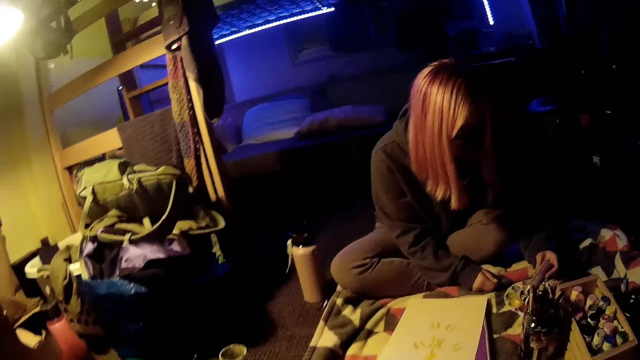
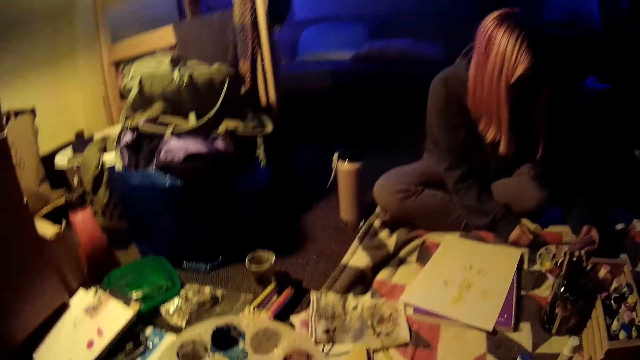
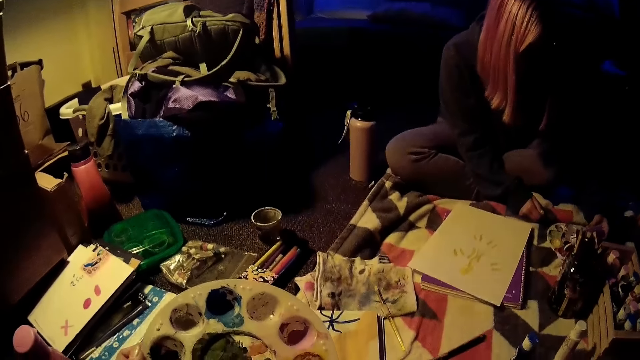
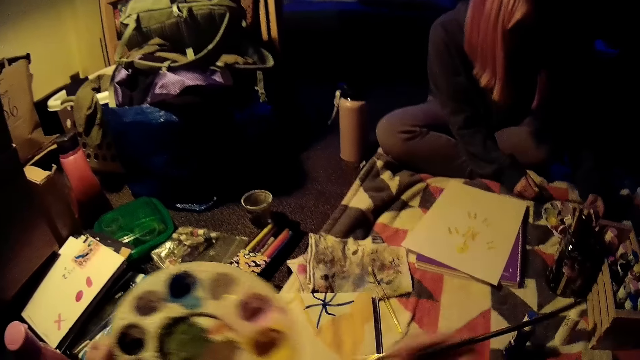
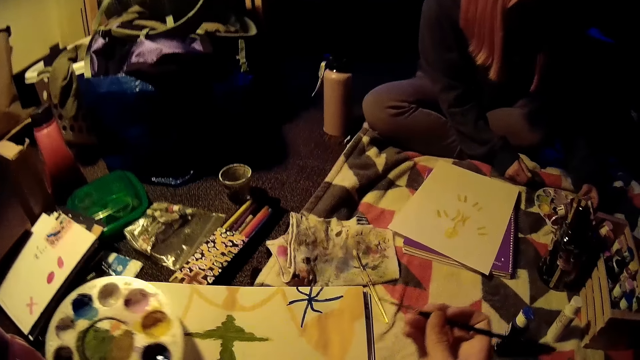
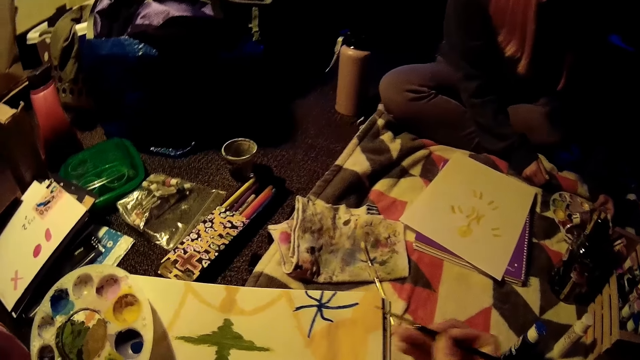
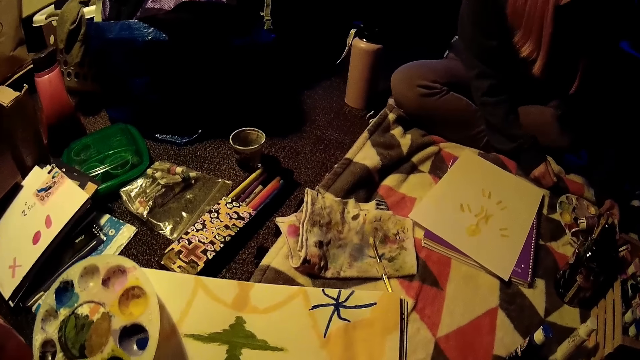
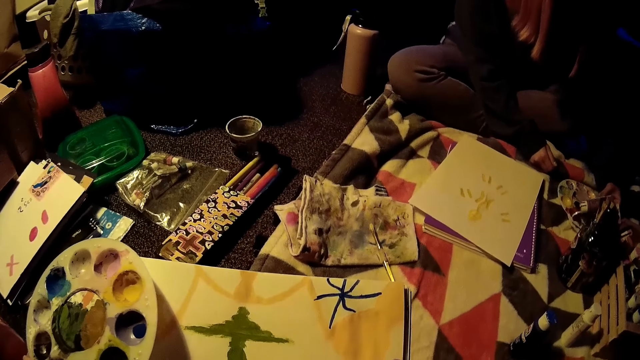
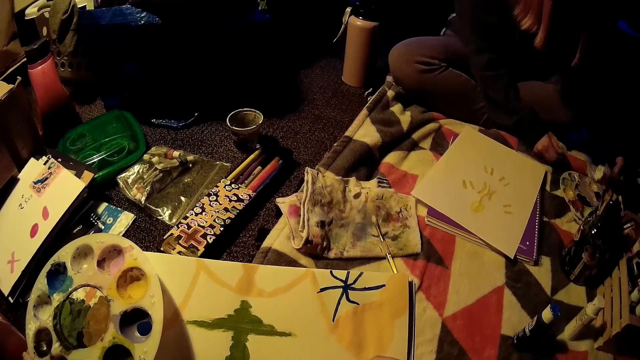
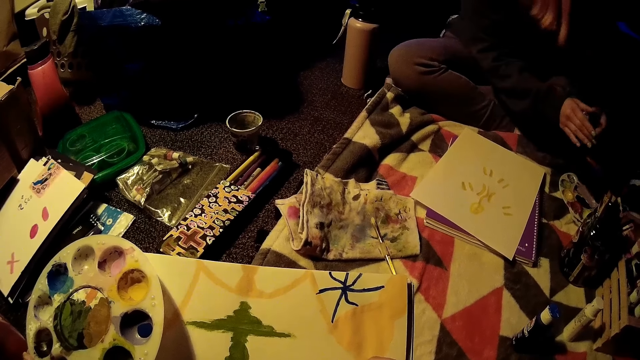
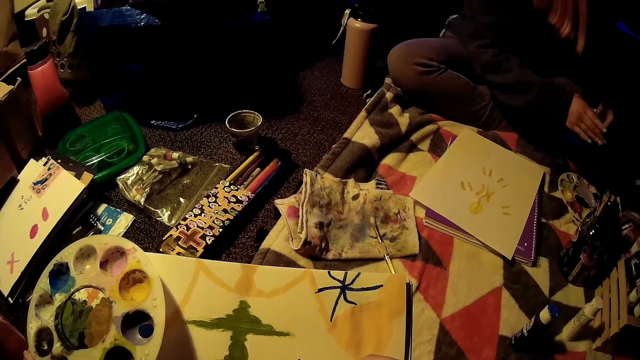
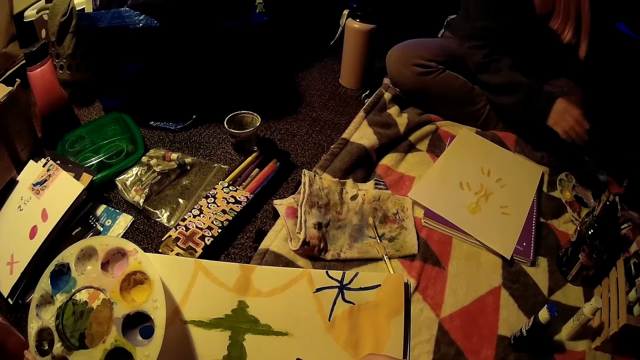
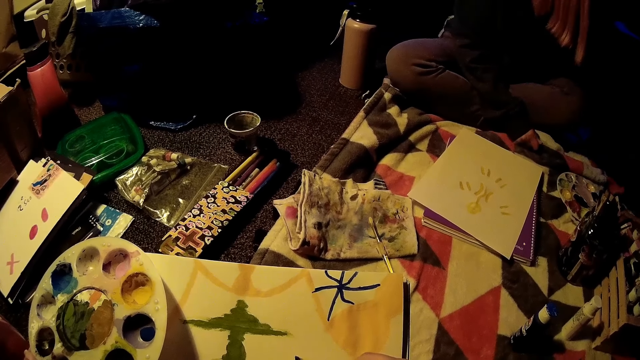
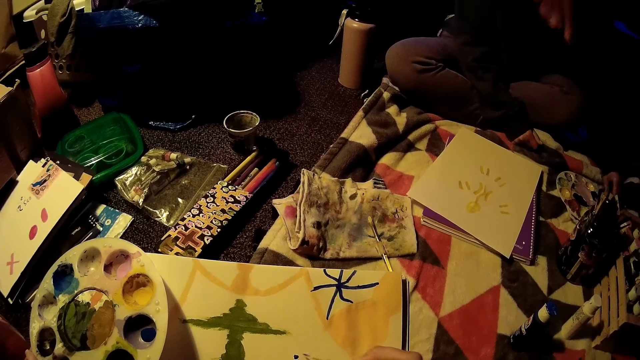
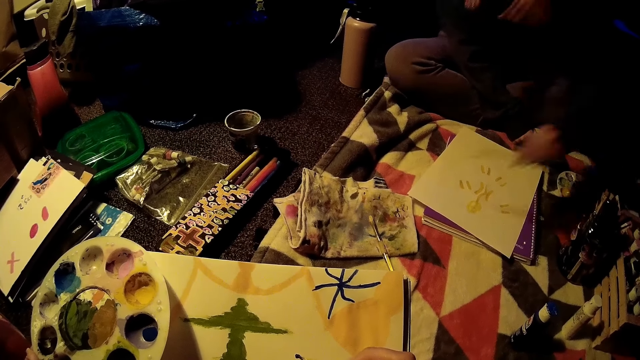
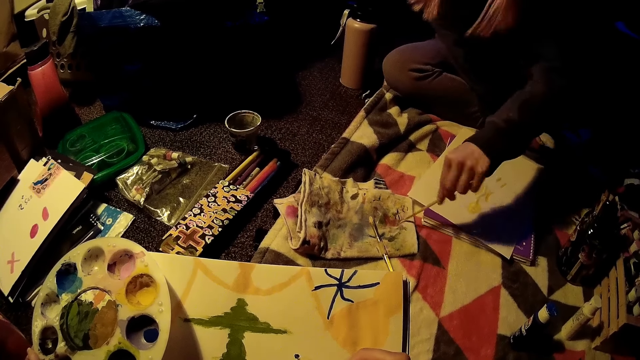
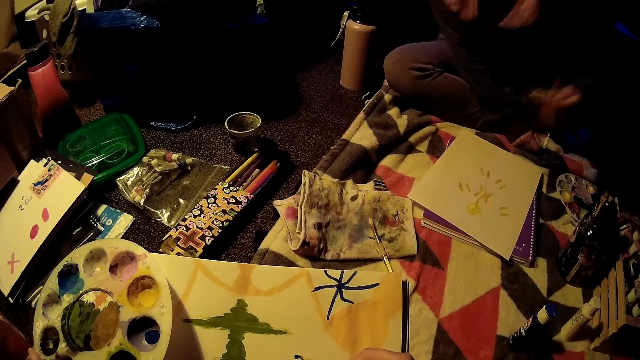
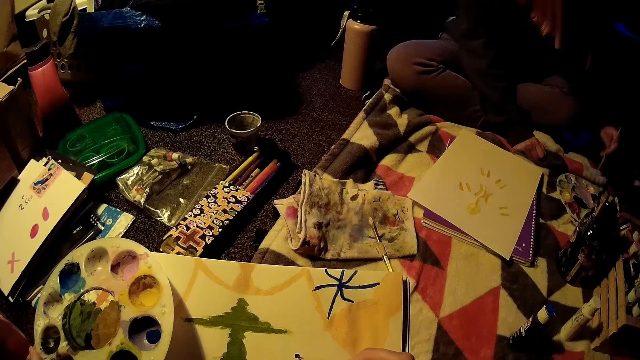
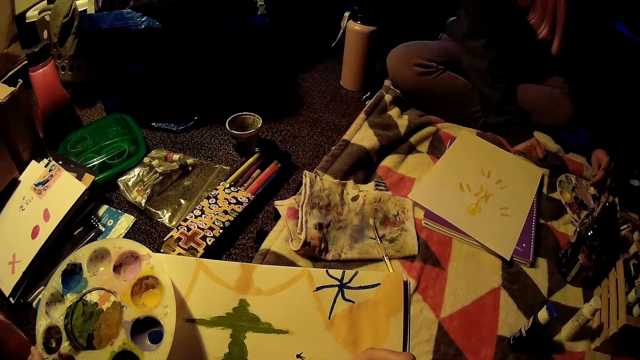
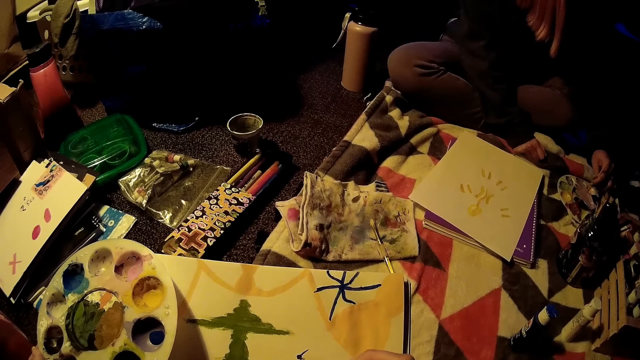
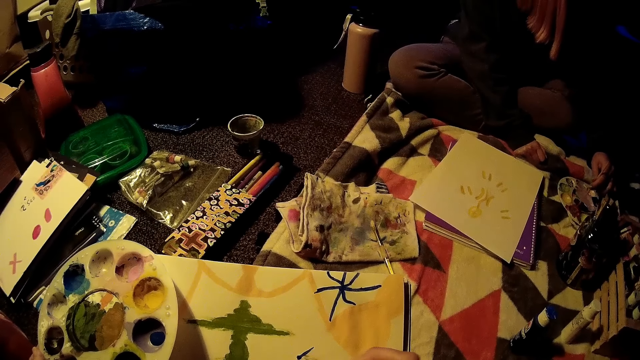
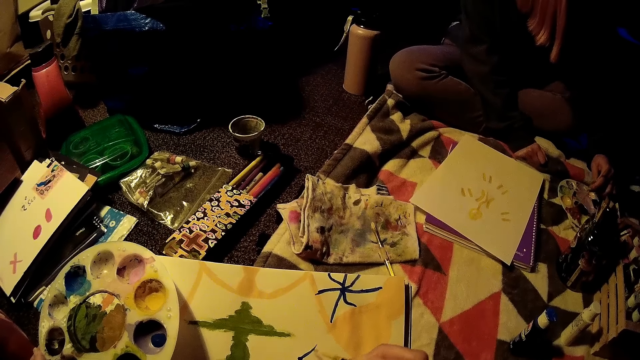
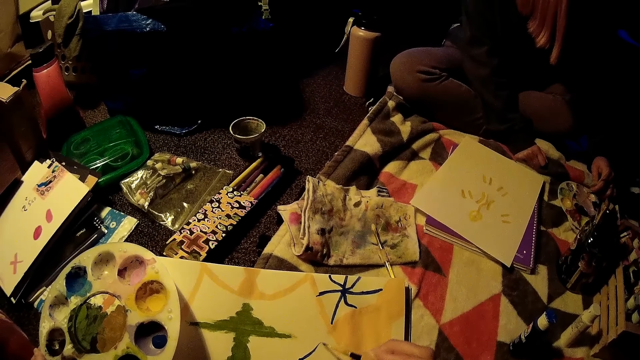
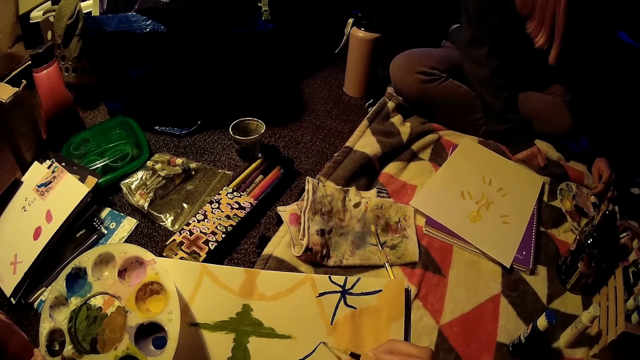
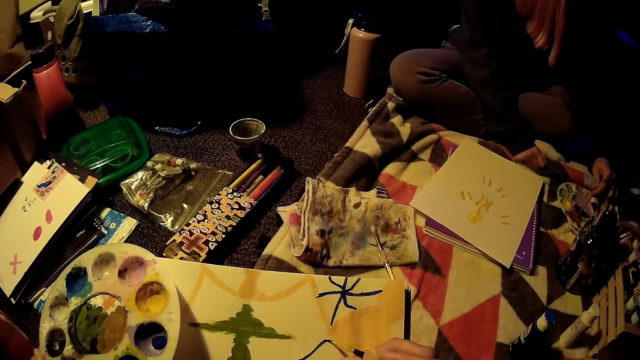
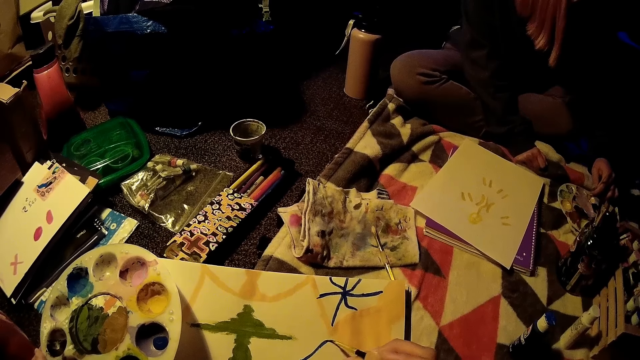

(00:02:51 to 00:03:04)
A lady pours the paint in the rack. The lady covers the container of paint with her hands. The camera wearer draws on the drawing sheet with the brush in her right hand. The lady places the paint in the rack. The lady picks the brush from the floor with her left hand, rubs the brush on a cloth on the floor with her left hand, and inserts the brush in her left hand into the paint palette on the floor.

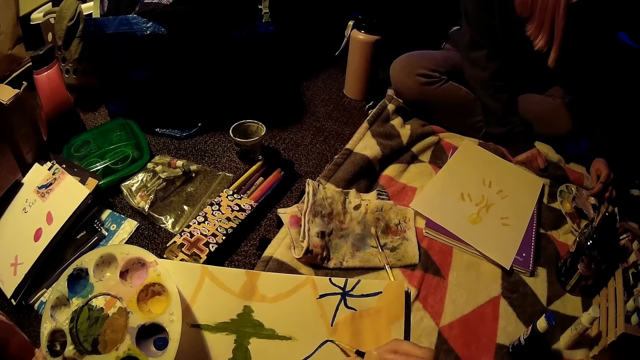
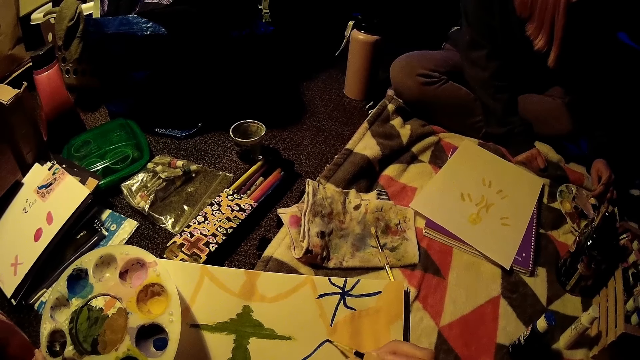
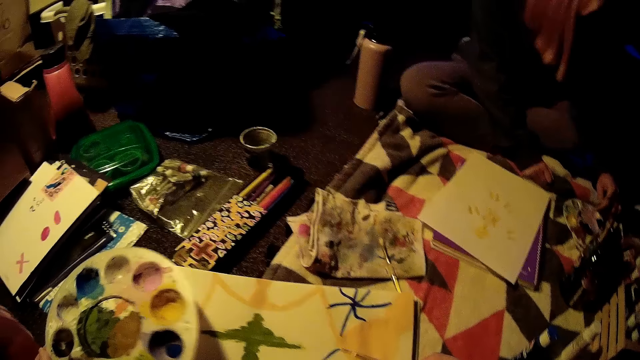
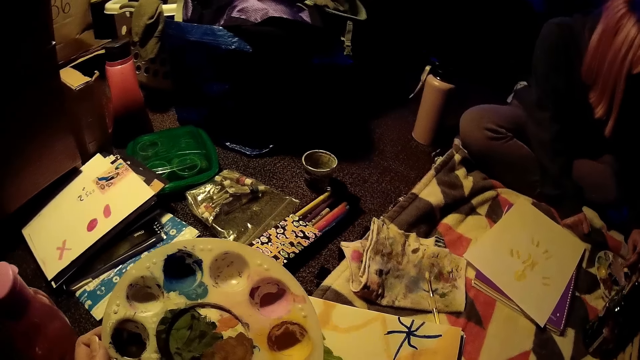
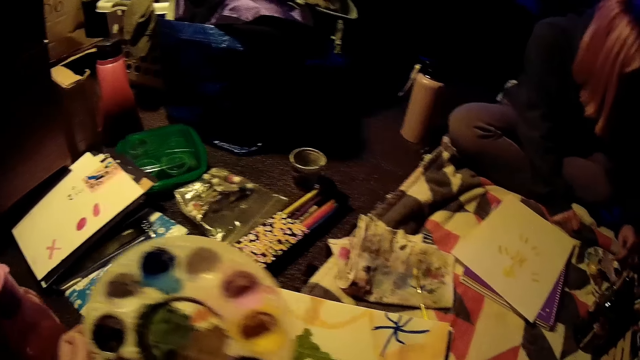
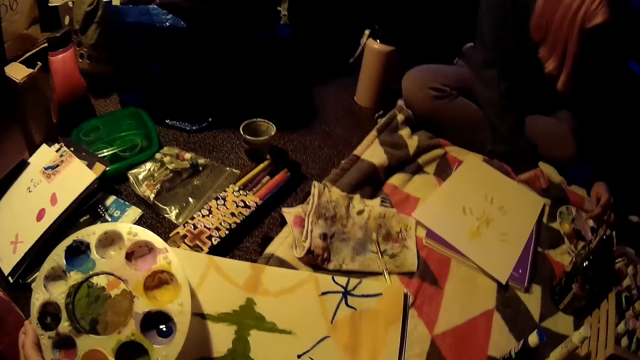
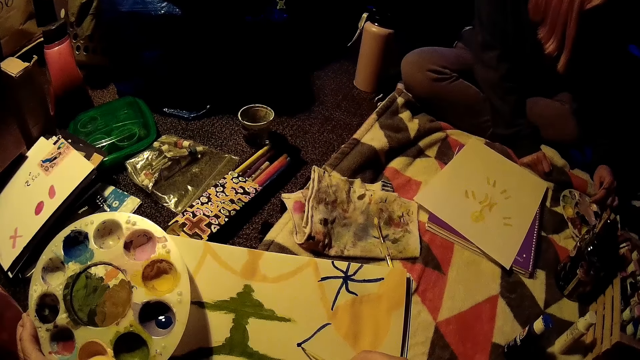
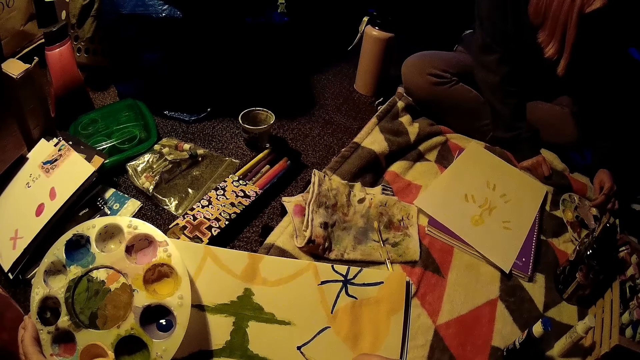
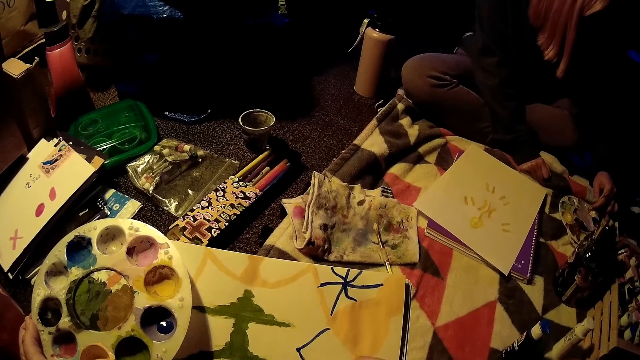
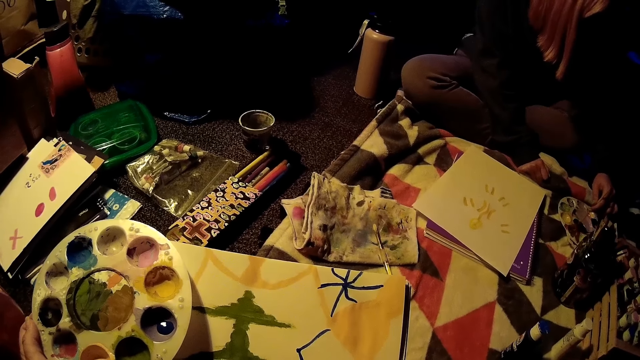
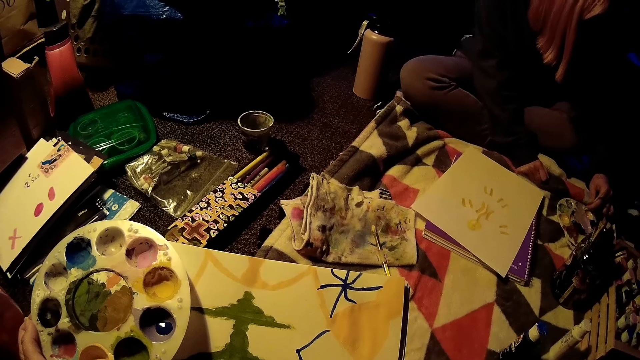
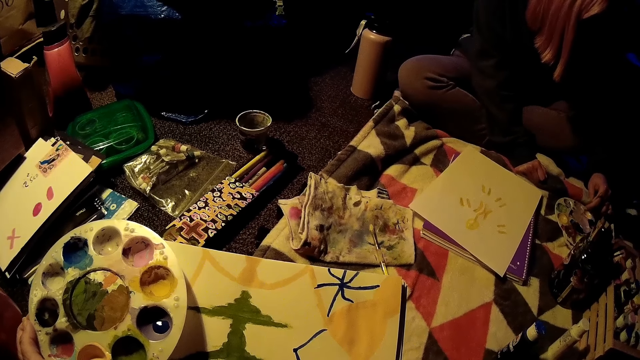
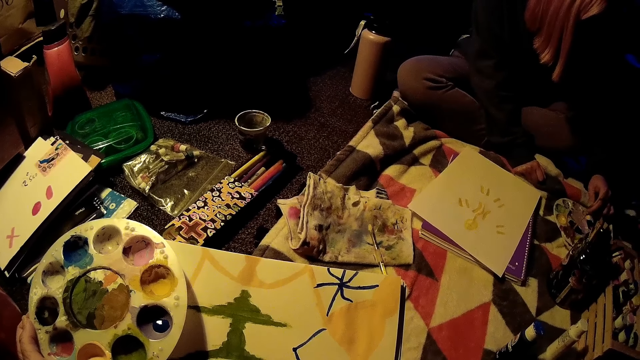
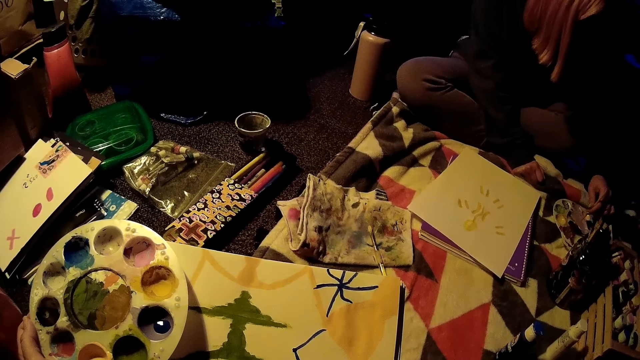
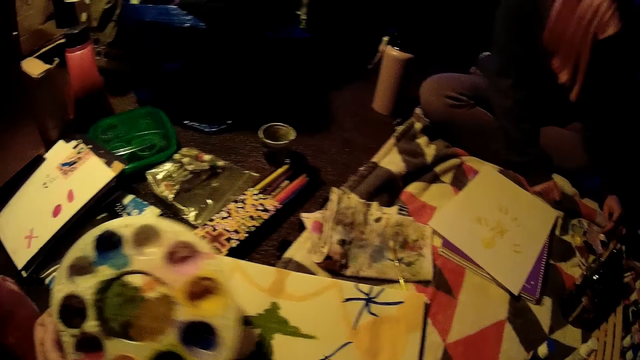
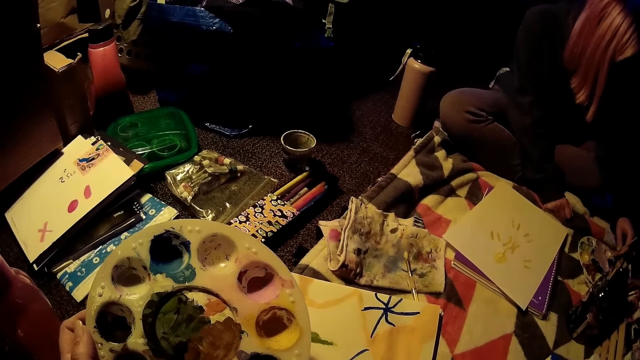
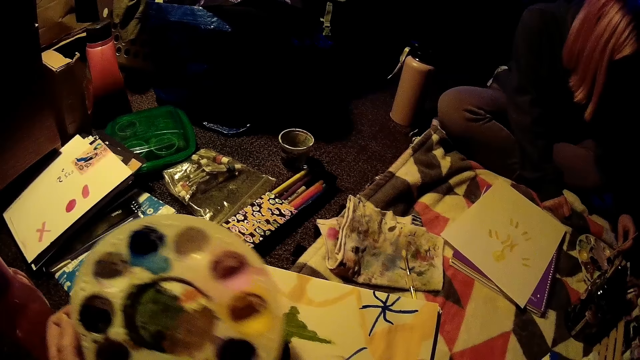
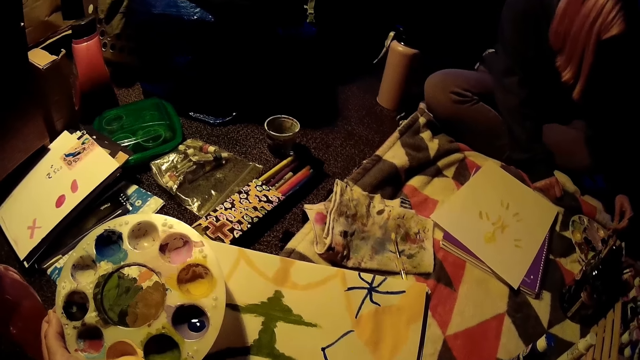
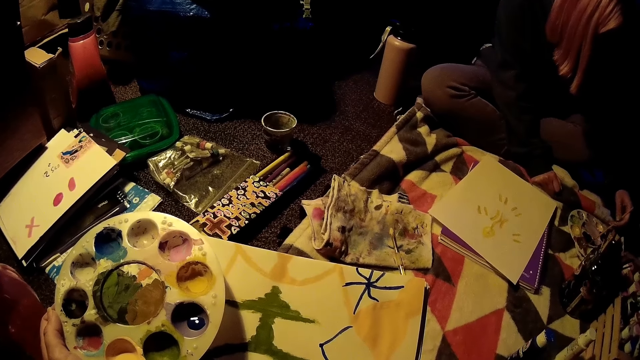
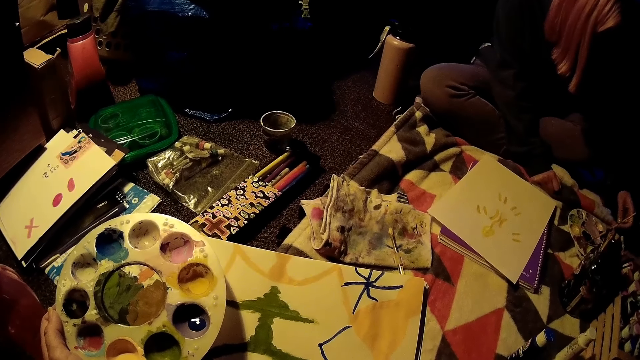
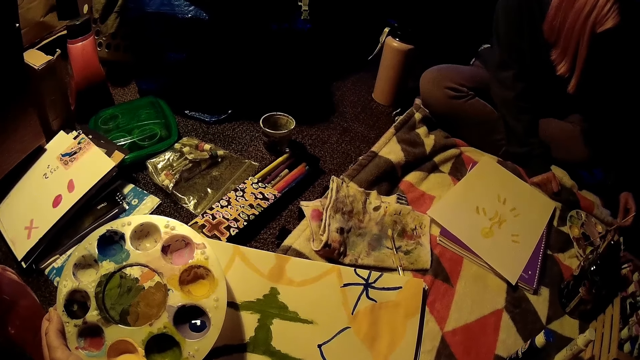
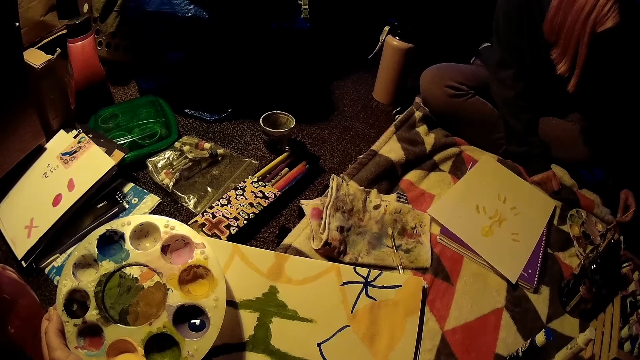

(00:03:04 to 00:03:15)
The camera wearer dips the paintbrush in the paint. They draw on the paper. They dip the paintbrush in the paint. They draw on the paper.
